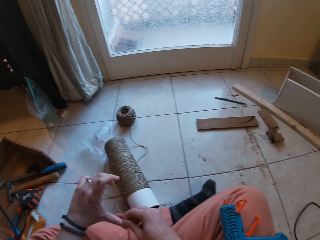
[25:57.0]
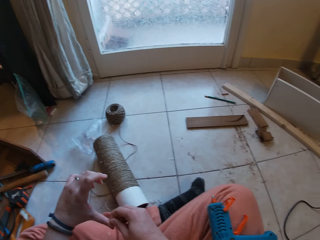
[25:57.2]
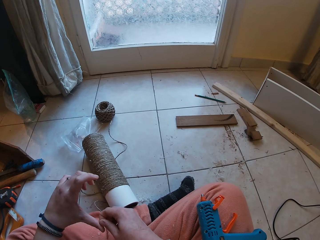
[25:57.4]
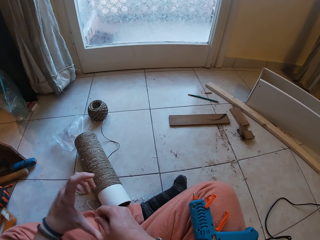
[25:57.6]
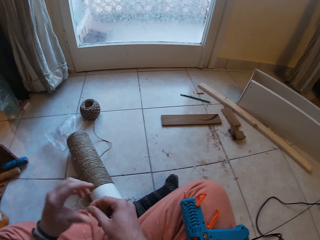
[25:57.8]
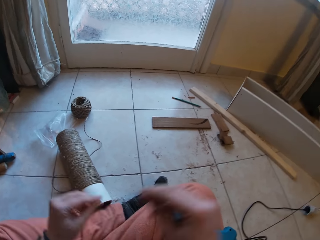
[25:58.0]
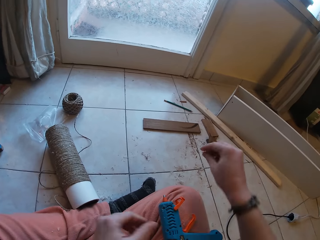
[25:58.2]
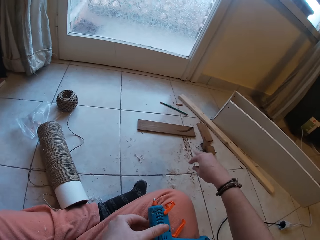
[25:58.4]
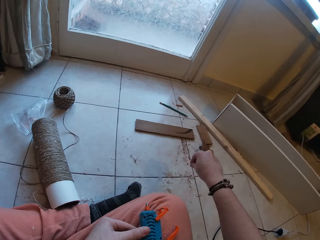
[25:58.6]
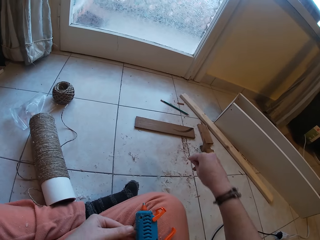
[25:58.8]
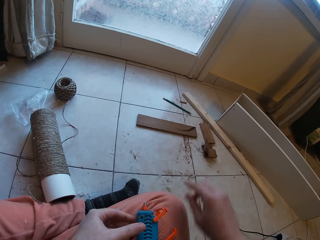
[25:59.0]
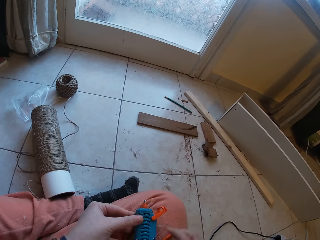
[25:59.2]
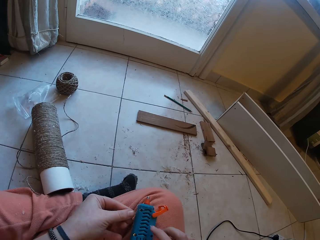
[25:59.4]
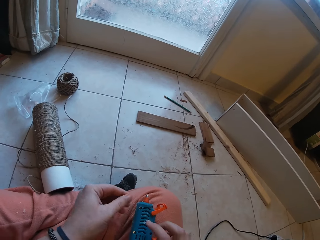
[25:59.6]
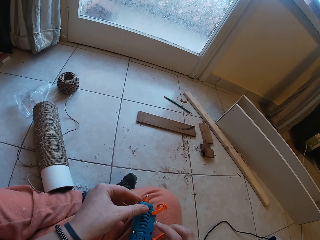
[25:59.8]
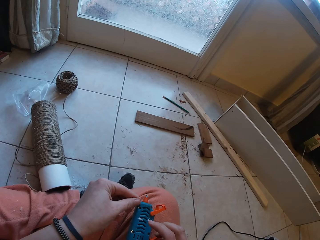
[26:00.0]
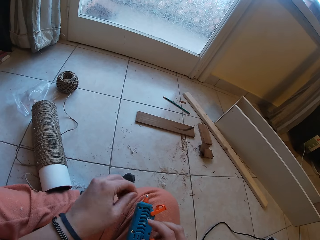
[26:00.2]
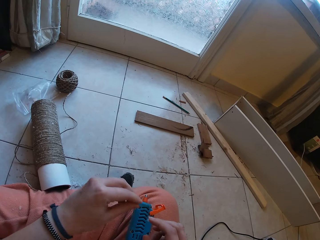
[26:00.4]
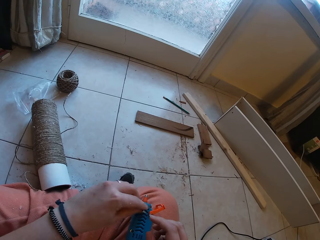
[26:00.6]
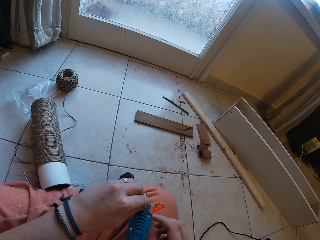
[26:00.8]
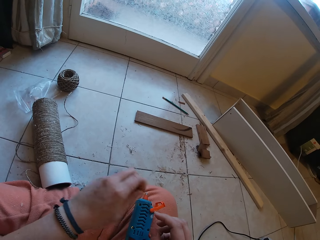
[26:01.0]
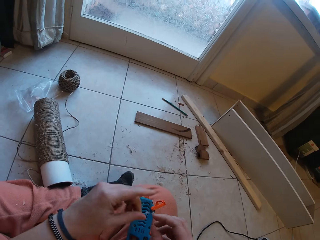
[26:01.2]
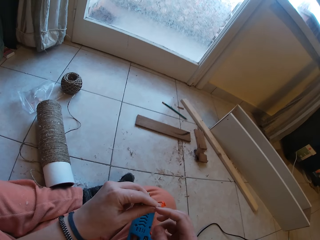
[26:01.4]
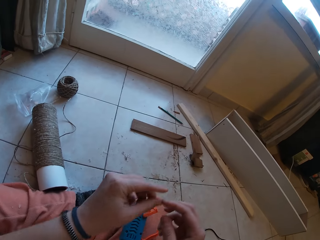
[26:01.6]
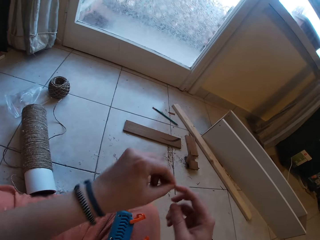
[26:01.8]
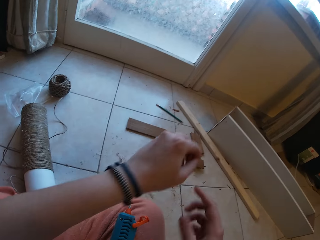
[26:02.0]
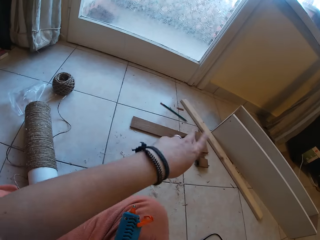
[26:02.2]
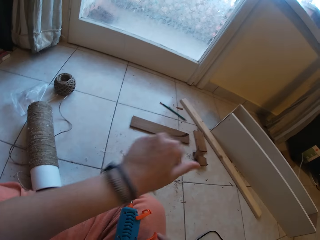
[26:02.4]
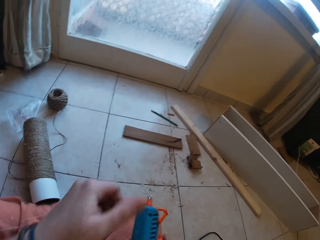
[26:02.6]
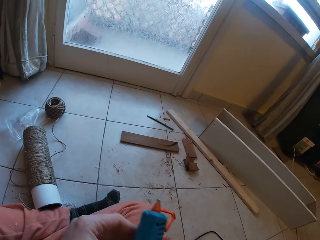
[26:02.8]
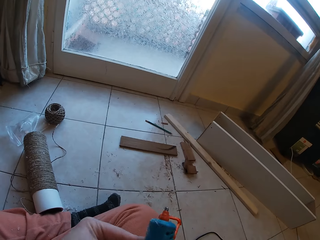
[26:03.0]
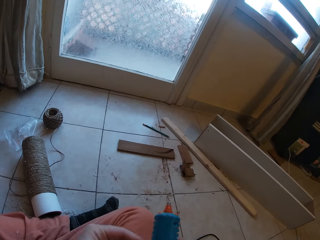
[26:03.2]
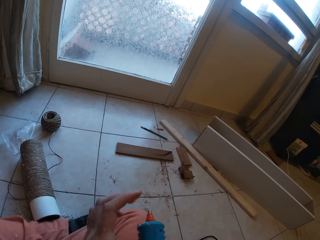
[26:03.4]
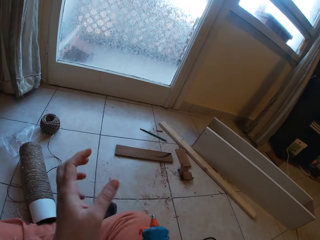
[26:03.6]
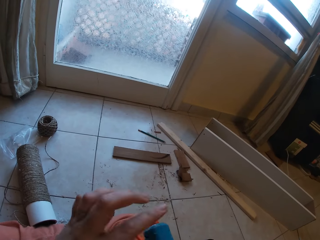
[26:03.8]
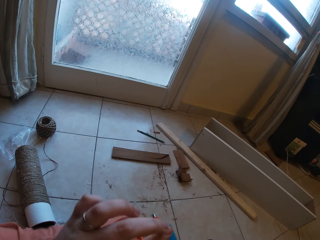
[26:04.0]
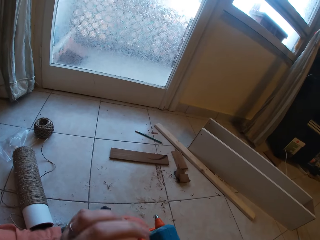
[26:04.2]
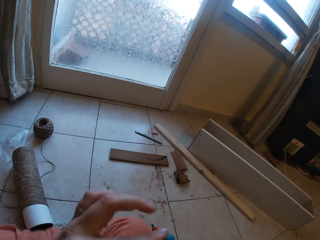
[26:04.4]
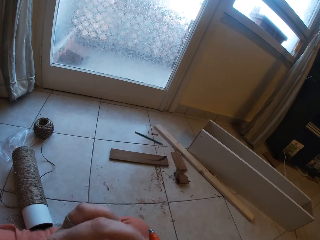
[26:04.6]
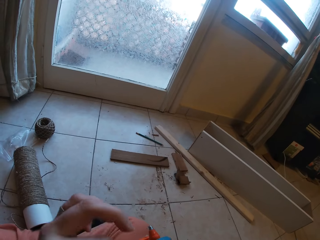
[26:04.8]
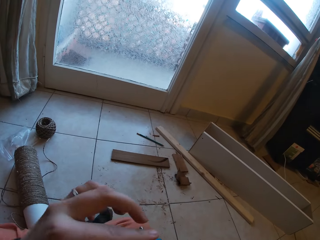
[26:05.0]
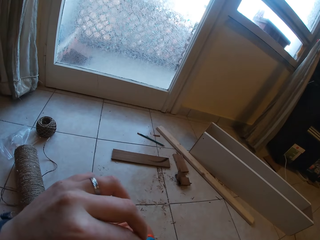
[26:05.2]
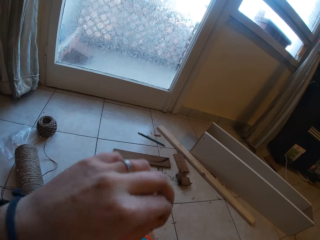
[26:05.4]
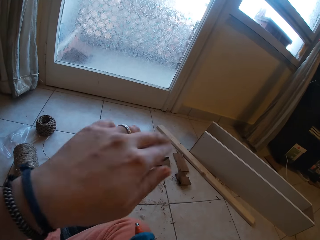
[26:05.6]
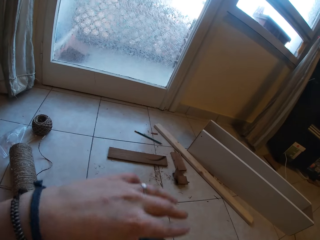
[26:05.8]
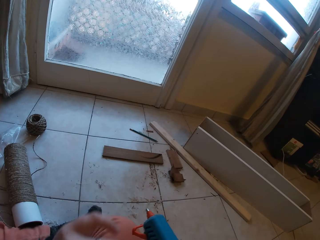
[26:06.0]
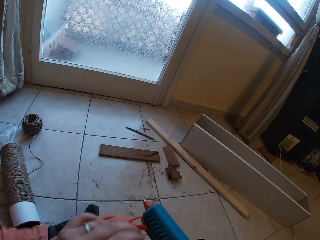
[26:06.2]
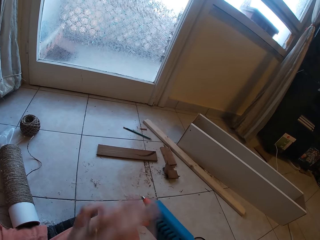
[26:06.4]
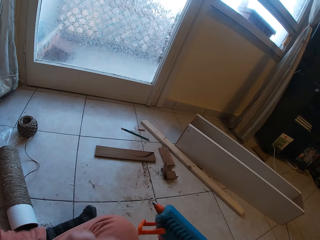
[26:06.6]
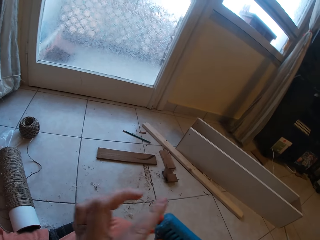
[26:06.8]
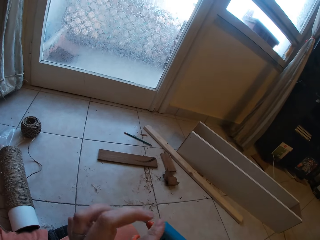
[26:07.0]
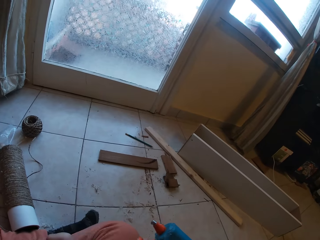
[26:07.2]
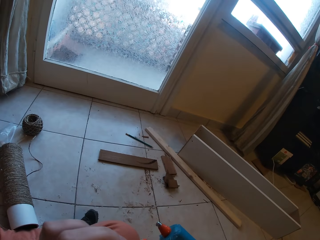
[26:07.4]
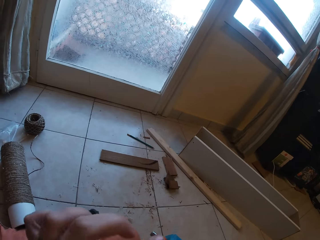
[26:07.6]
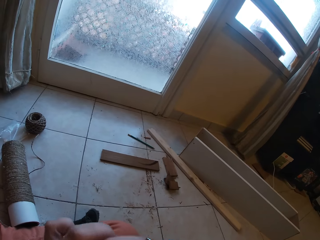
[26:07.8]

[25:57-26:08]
The camera wearer dusts the dirt on the floor with her right hand. She cleans the glue gun on her right lap with both hands. She removes glue traces from her hand. She dusts the dirt on the floor with her right hand. She cleans the glue gun on her right lap with both hands.

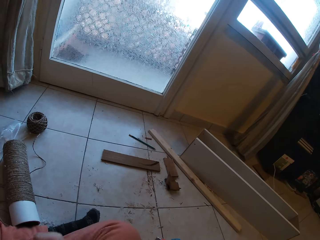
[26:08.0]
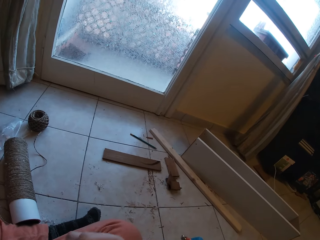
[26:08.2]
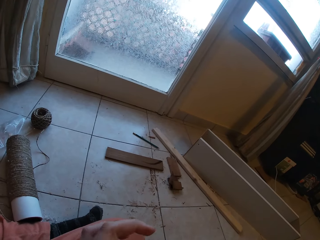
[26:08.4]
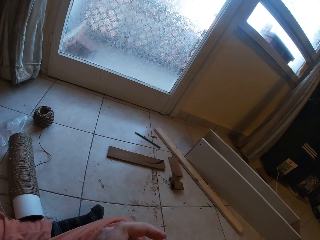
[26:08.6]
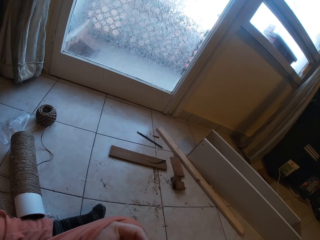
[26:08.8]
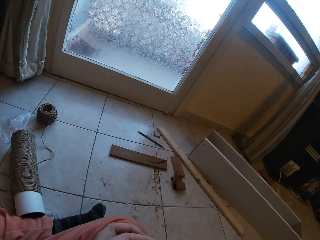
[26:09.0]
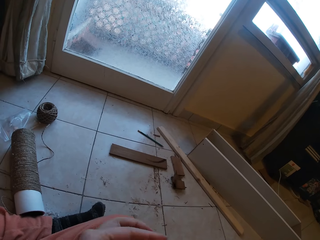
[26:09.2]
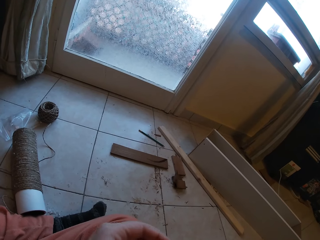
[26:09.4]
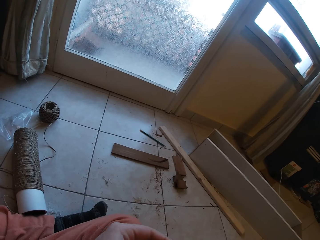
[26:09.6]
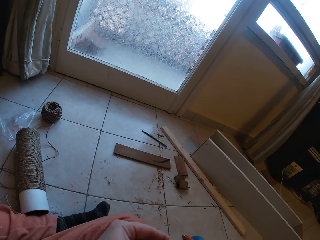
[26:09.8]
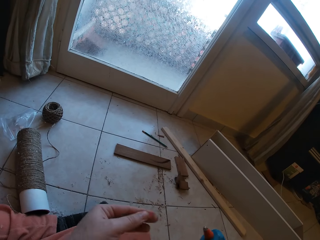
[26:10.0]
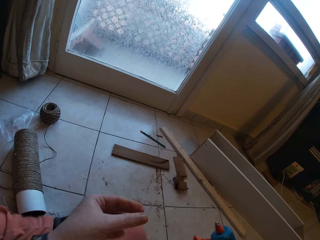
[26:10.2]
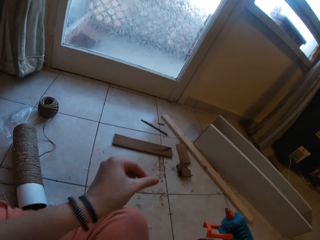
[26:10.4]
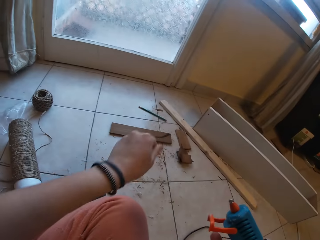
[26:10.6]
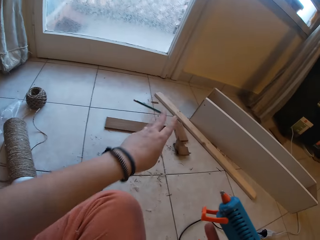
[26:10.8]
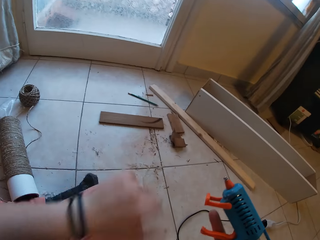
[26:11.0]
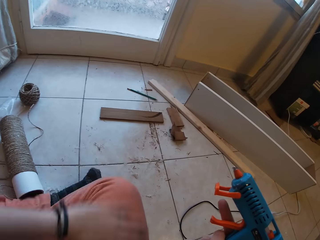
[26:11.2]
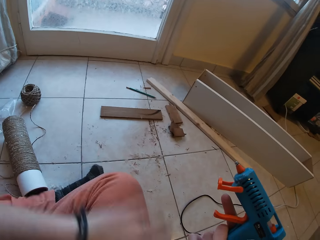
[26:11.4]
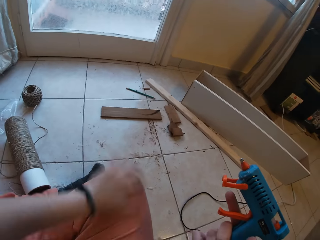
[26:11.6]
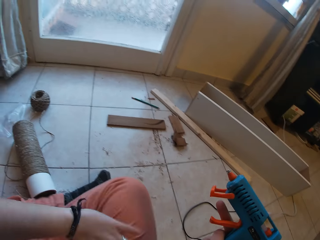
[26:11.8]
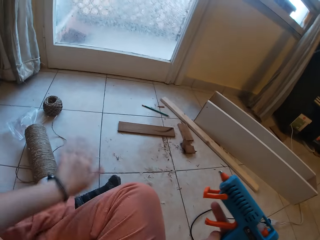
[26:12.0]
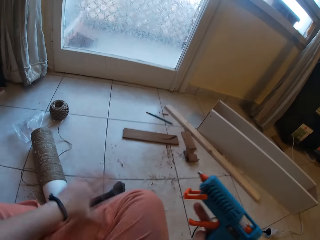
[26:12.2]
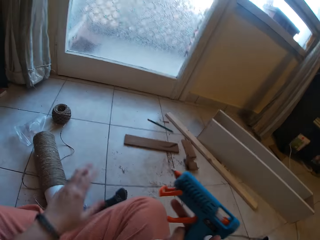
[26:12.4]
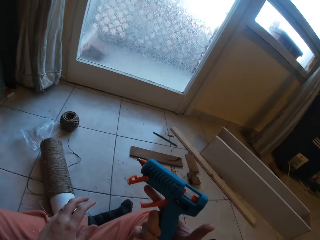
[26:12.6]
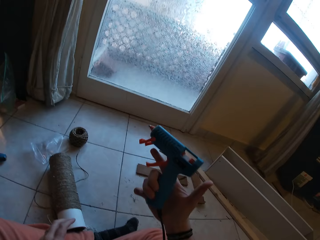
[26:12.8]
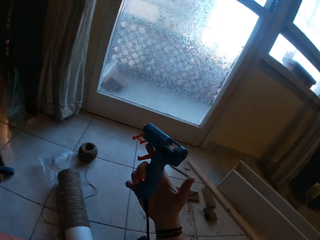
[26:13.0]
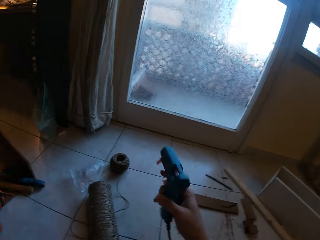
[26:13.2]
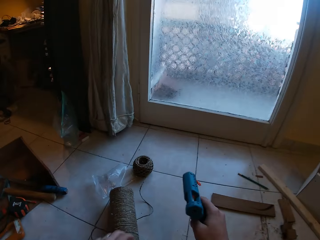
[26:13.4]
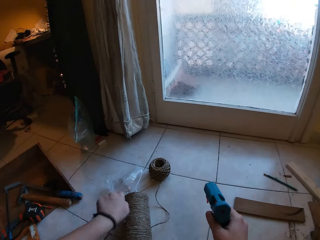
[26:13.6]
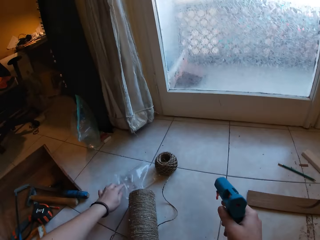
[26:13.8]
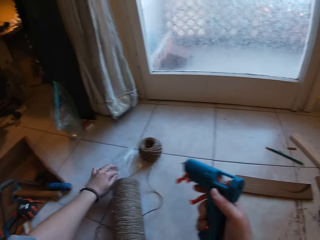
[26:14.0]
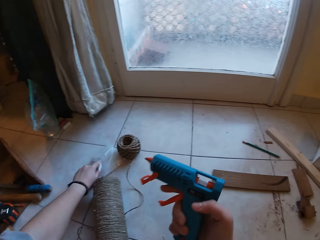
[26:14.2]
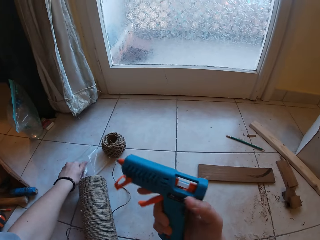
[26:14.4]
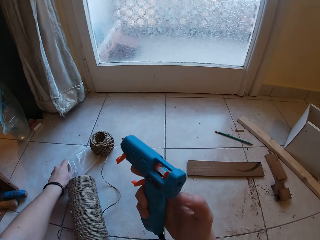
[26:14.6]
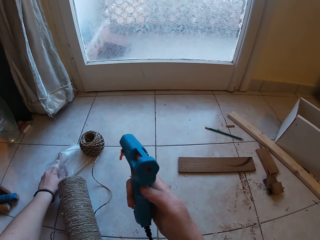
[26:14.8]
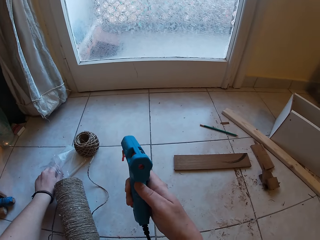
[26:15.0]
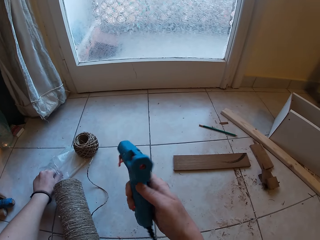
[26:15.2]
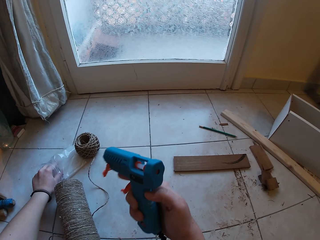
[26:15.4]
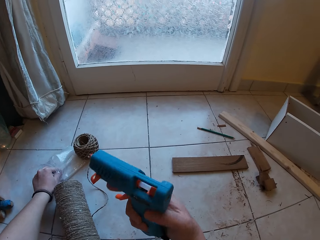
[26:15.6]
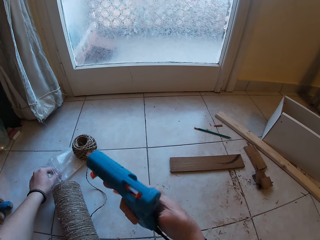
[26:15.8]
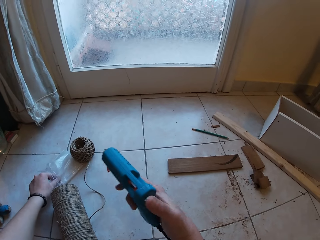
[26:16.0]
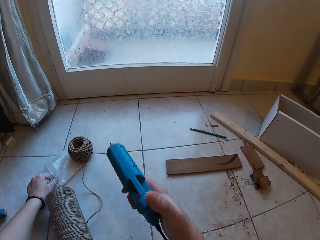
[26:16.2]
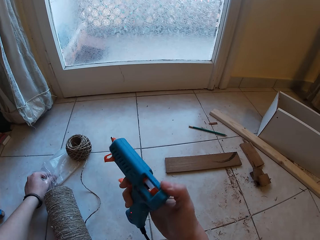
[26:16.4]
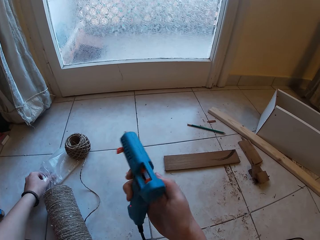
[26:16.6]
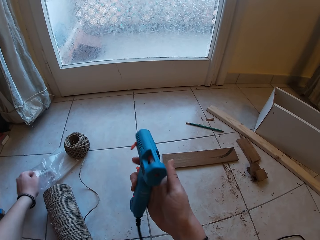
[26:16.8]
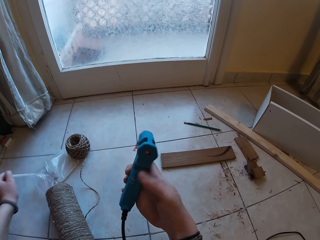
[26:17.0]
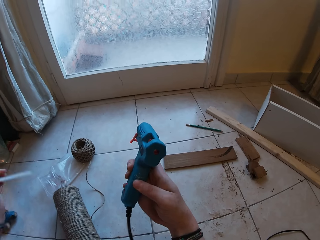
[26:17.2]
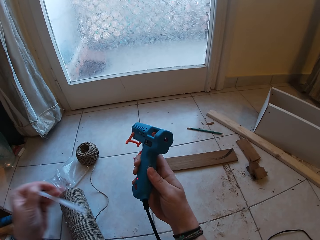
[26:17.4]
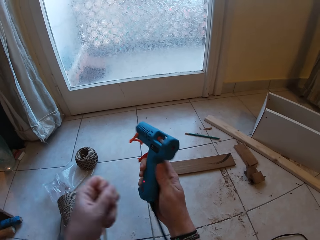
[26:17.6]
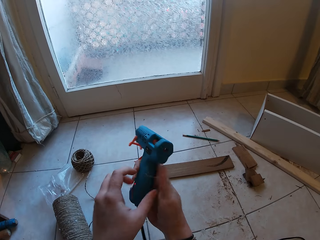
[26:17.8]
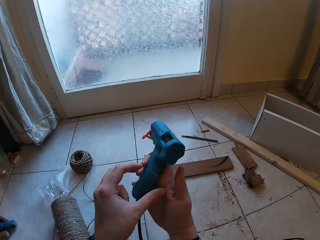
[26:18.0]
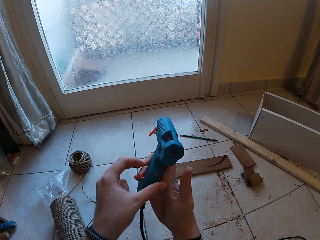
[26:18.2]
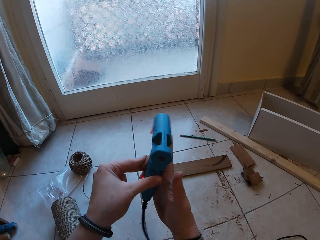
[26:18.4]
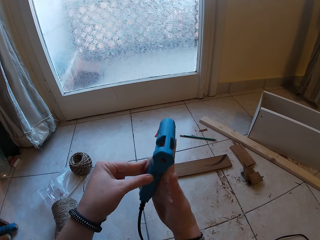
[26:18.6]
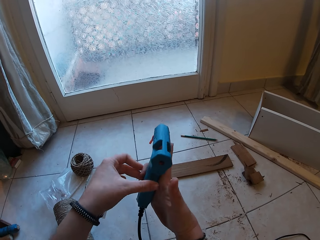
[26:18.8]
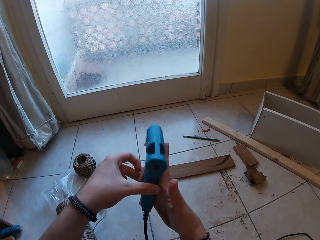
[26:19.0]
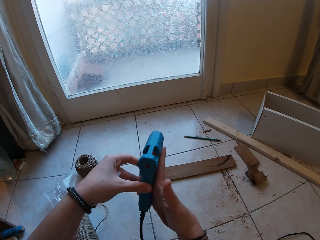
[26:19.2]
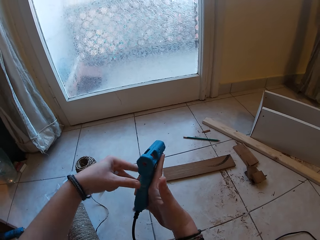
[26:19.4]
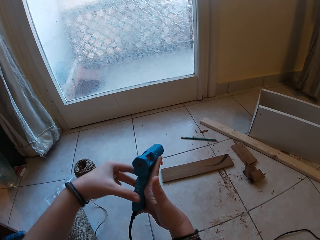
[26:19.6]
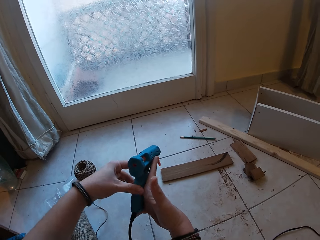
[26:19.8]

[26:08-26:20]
The camera wearer dusts the dirt on the floor with her left hand. She wipes her lap with her hand. She picks a glue stick from a plastic bag on the floor. She cleans the glue gun with both hands.
